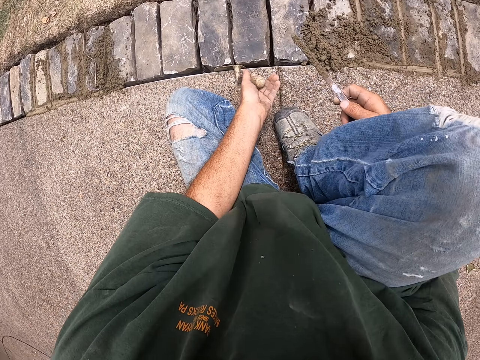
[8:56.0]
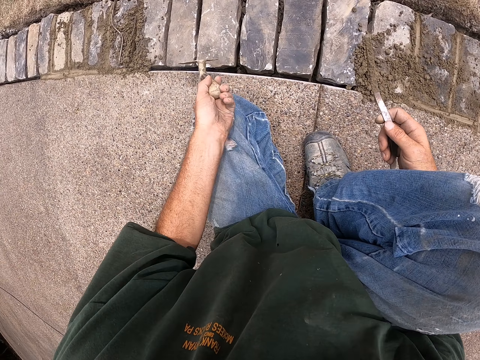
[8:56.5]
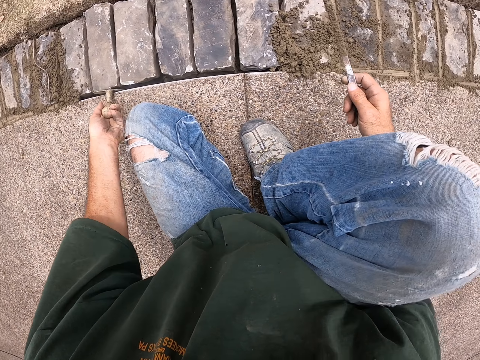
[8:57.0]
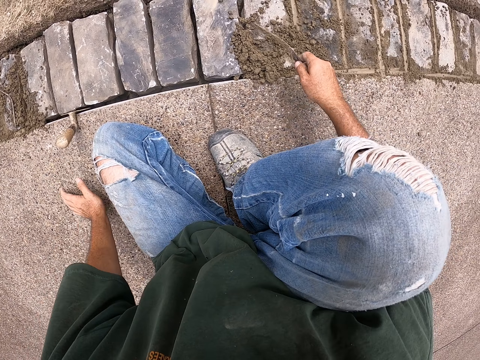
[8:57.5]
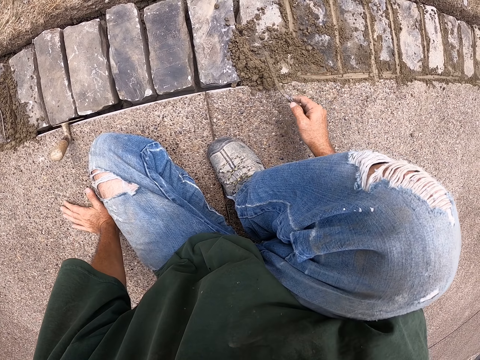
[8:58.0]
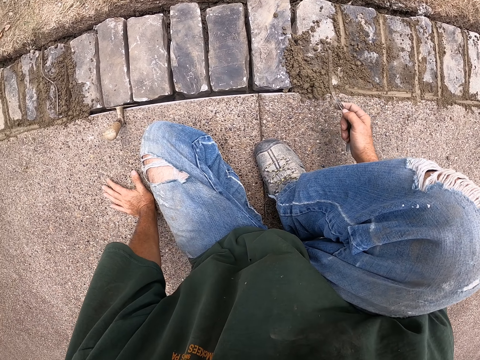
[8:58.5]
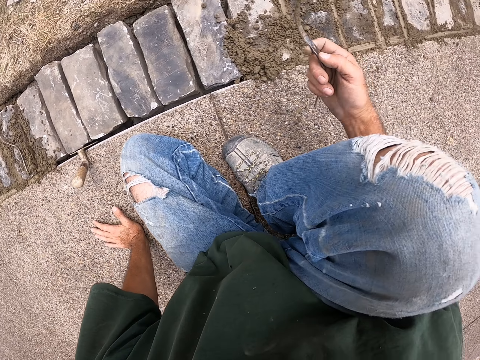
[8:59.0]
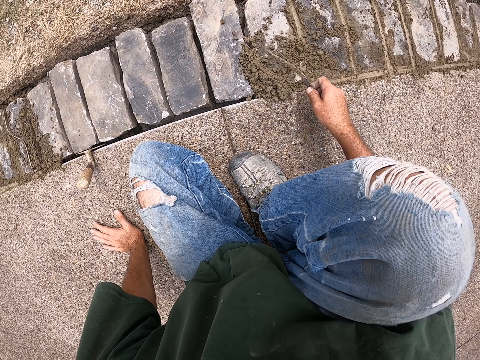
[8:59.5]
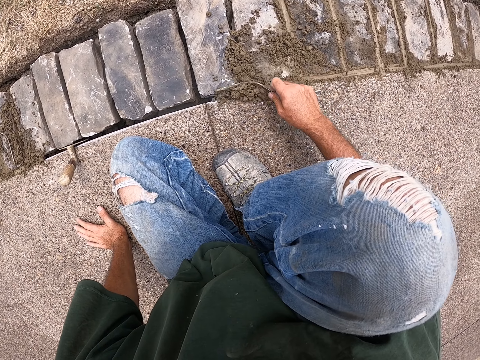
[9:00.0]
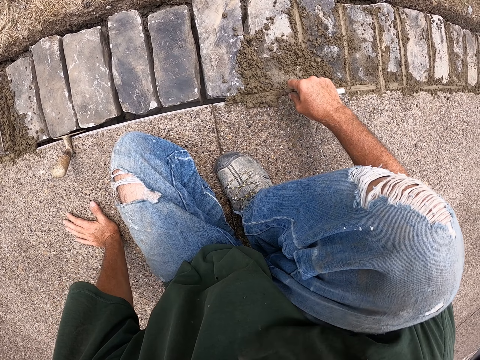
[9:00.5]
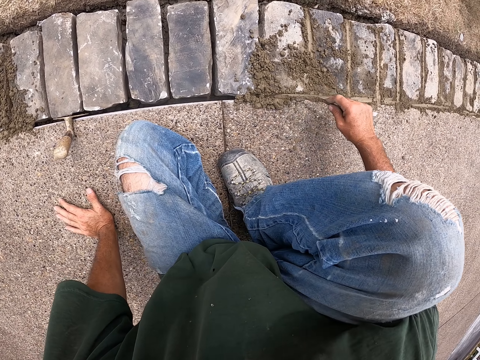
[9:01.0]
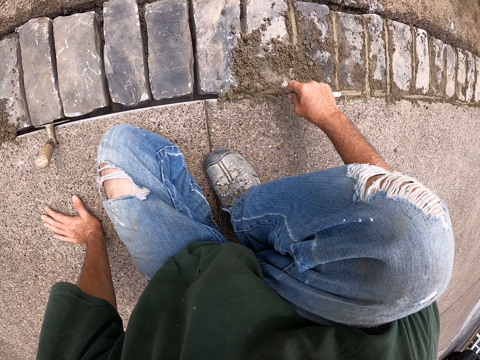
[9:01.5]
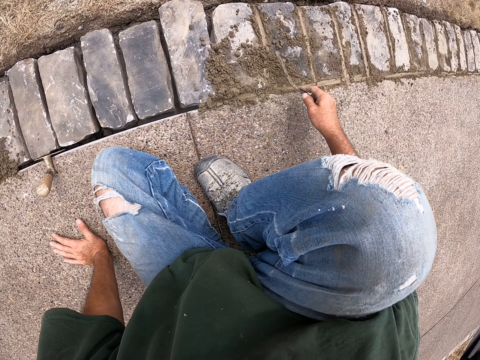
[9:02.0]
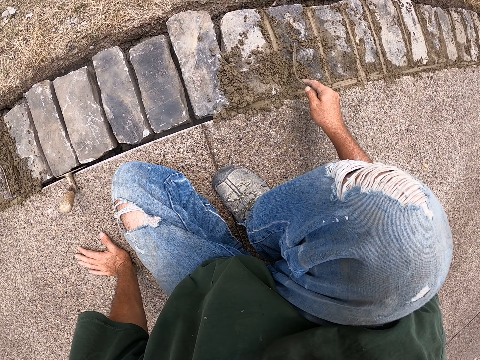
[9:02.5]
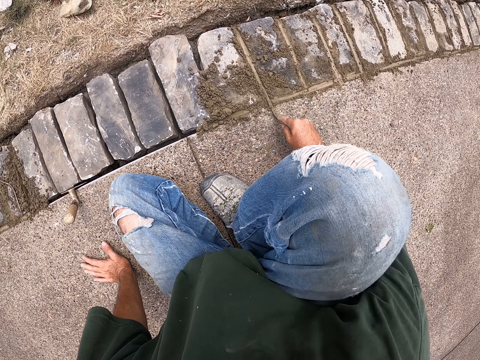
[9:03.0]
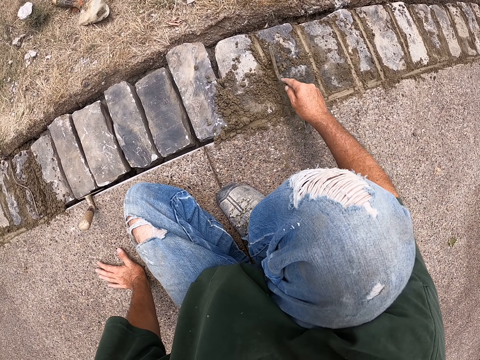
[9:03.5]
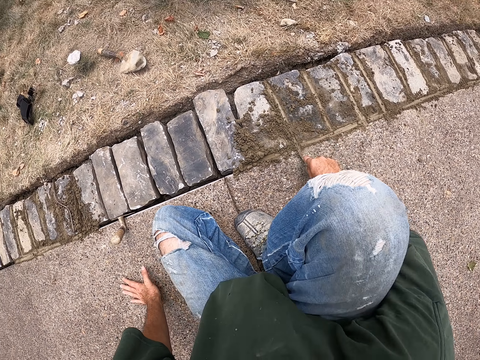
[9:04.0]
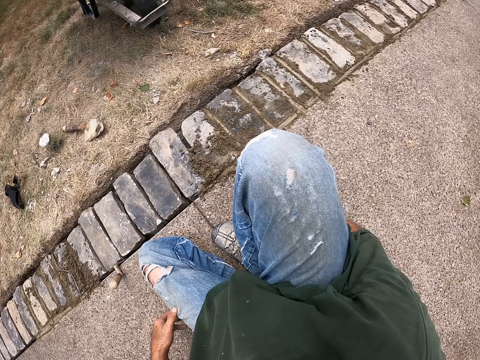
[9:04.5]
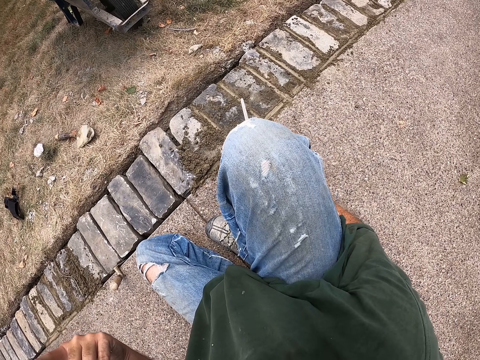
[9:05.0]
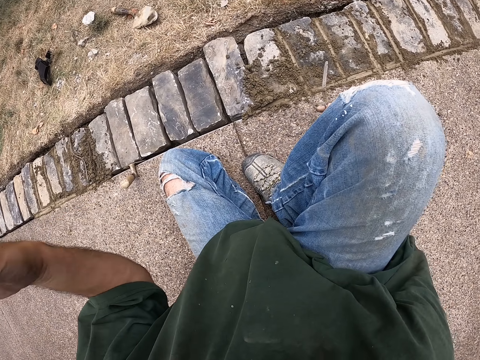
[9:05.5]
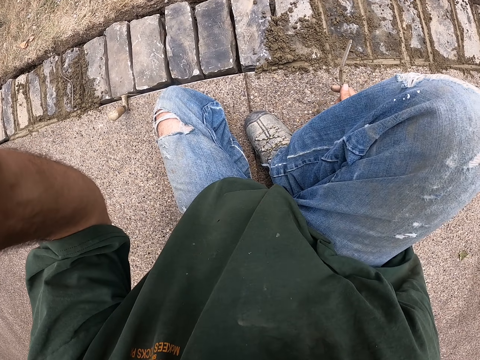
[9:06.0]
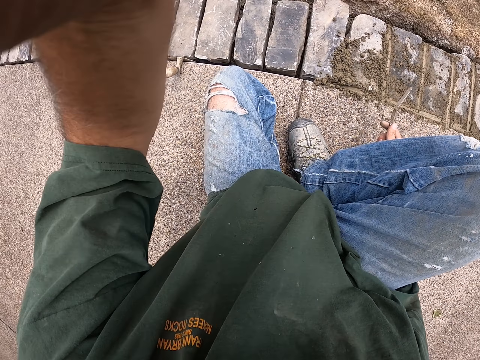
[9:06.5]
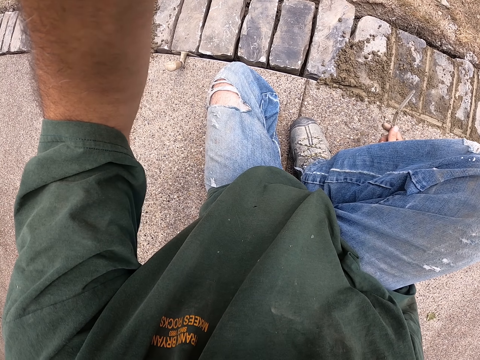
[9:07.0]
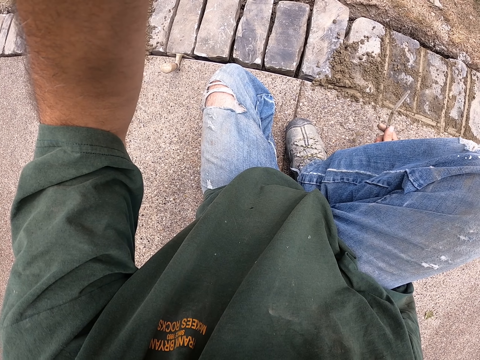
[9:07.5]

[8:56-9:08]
The camera wearer picks up a mason trowel. He puts the trowel aside. He puts the mason trowel between the bricks. He holds the path. He cements bricks with a joint filler. He lifts his right hand. He pulls the joint filler off the cement.

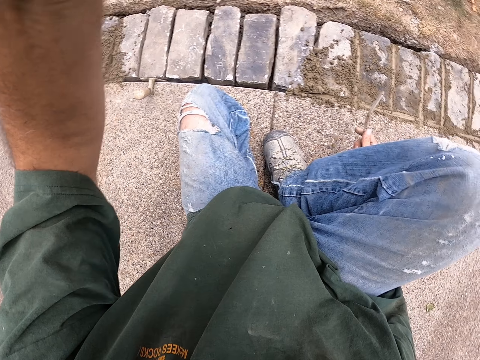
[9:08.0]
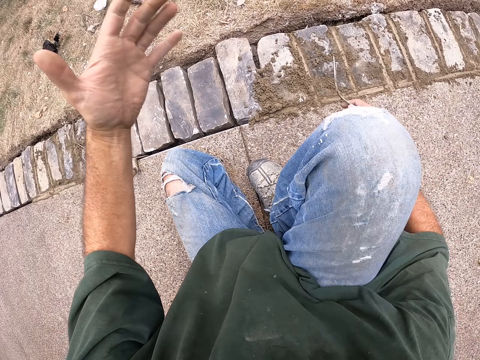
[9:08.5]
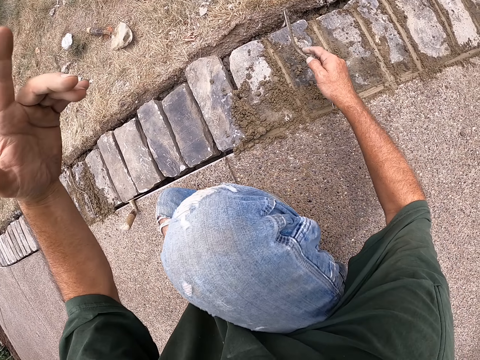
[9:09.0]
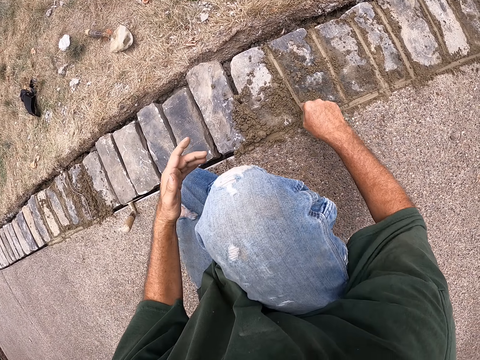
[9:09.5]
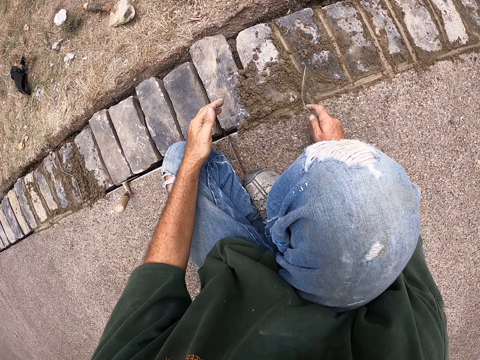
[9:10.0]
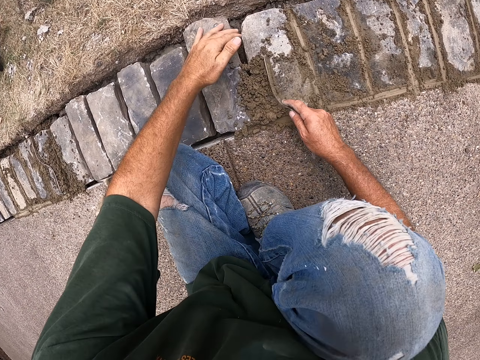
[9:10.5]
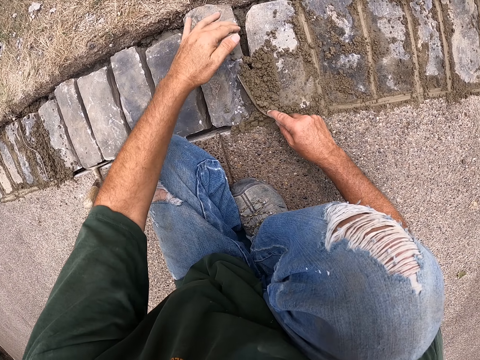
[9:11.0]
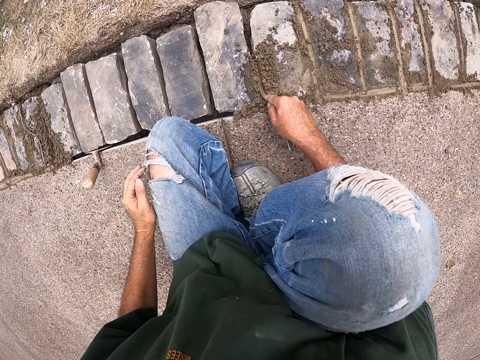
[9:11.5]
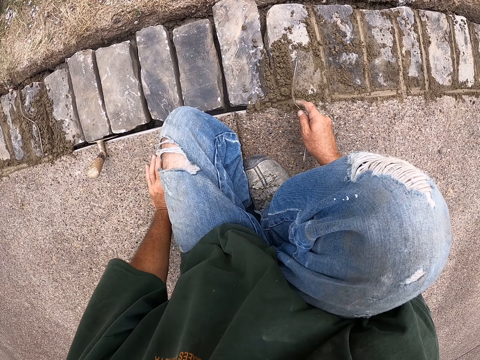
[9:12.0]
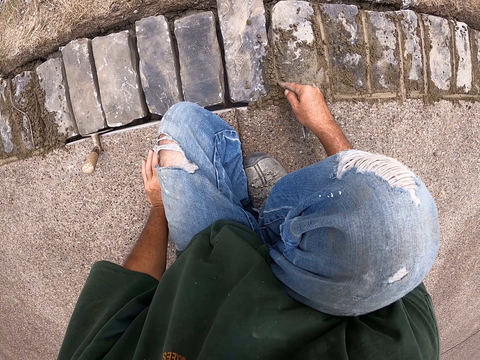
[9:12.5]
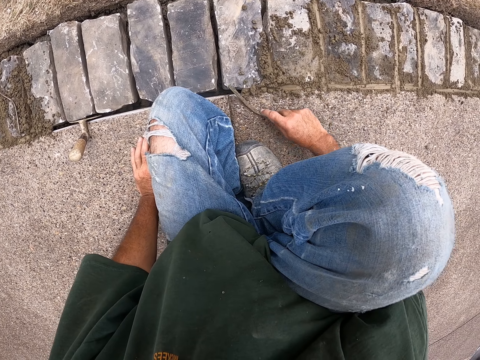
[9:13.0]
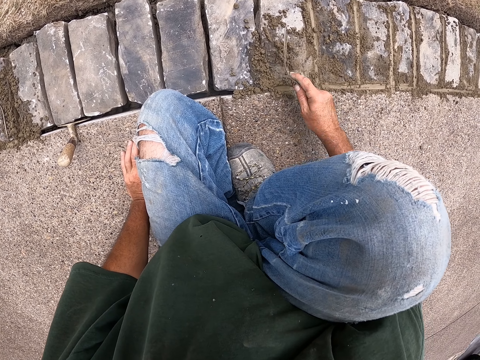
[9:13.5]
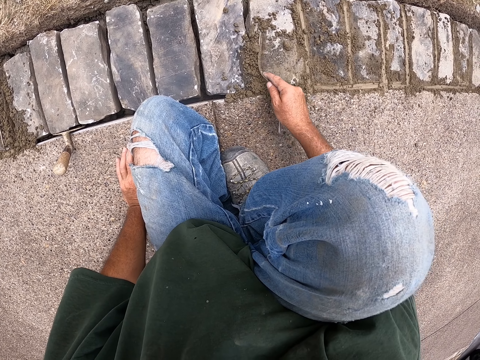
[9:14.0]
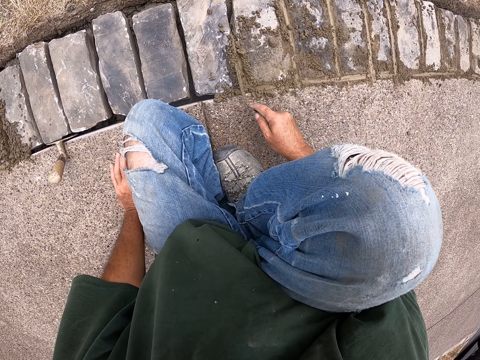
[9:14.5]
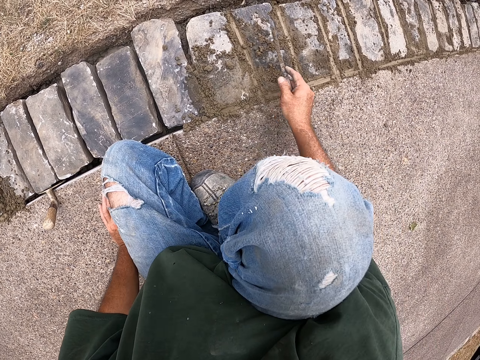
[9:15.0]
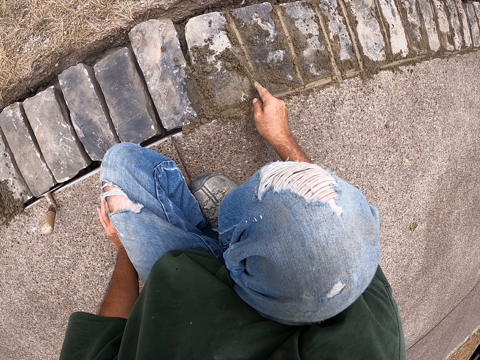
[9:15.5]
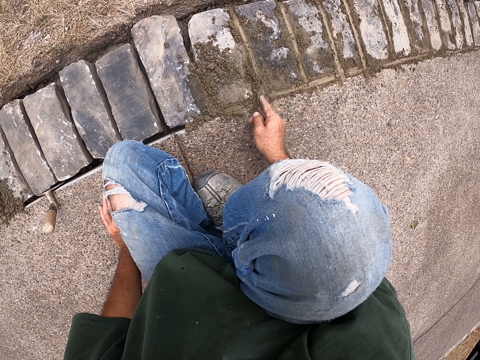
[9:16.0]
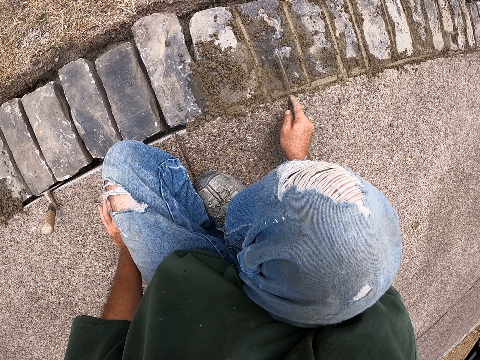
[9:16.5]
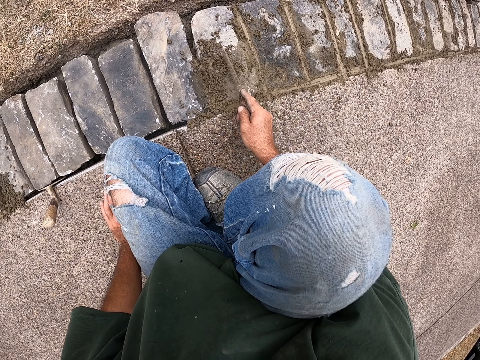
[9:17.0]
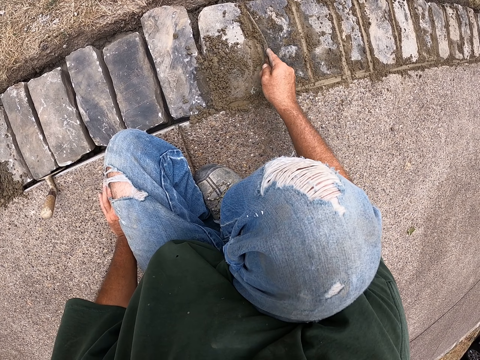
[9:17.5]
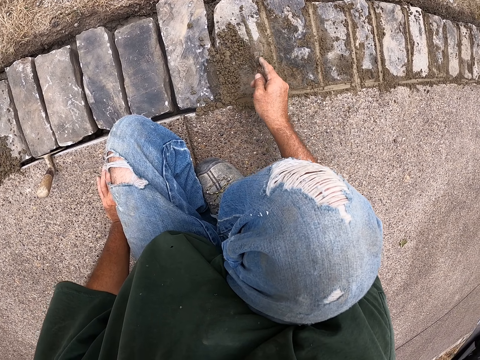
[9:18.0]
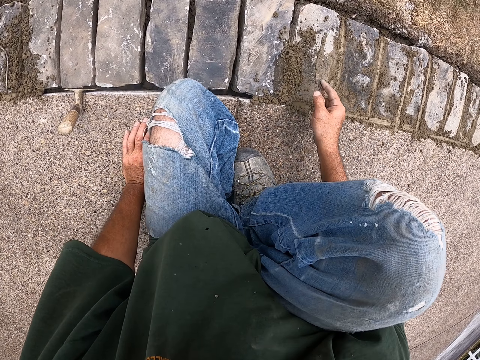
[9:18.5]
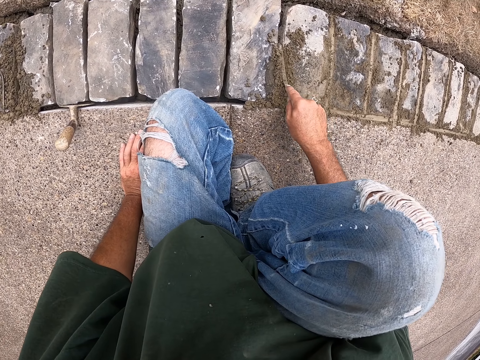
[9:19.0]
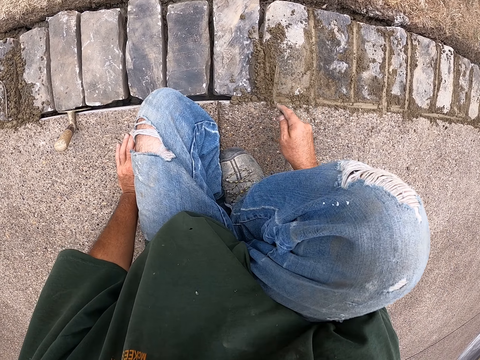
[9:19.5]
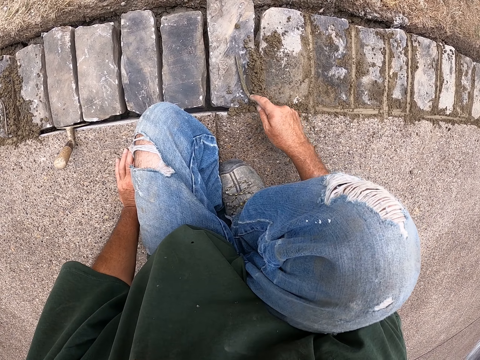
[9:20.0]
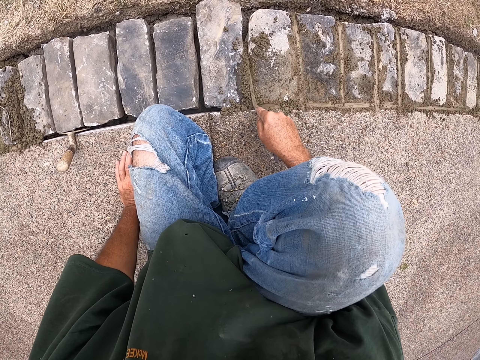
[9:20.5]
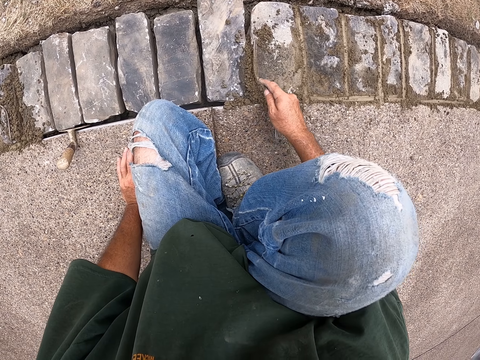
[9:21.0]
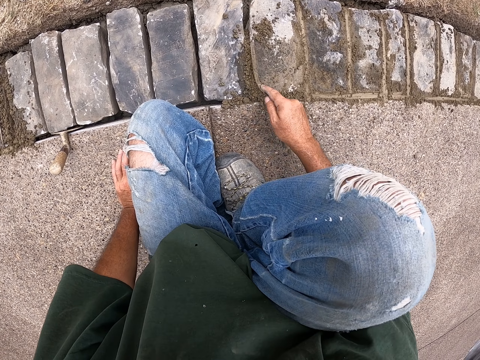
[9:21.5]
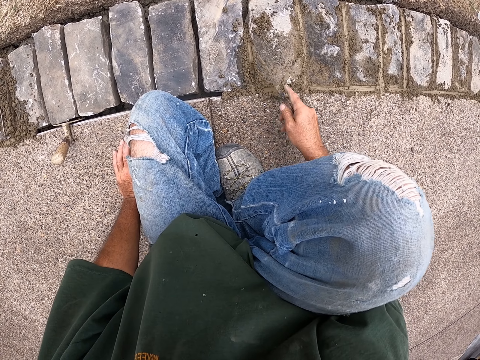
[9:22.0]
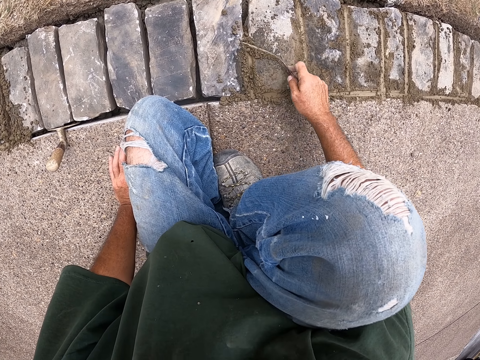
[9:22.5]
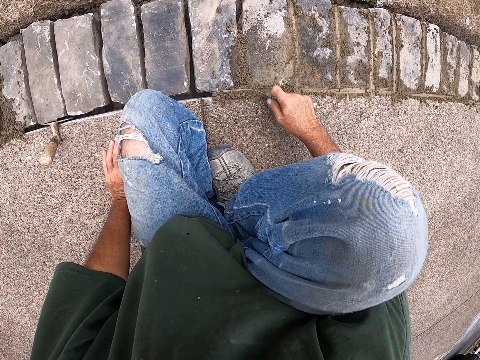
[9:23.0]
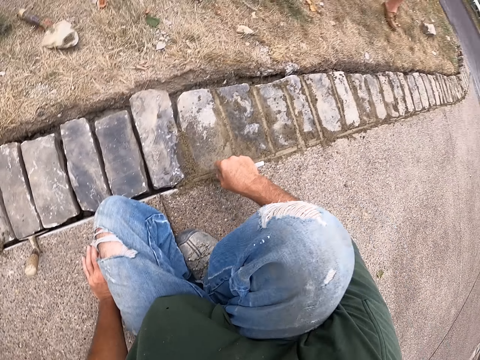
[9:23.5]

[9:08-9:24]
The camera wearer gestures his hand. He cements the bricks with a joint filler. He holds a brick. He cements the bricks with the joint filler. He holds the path. He cements the bricks with the joint filler.
